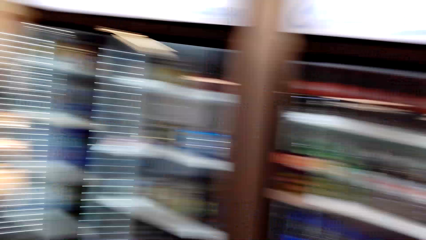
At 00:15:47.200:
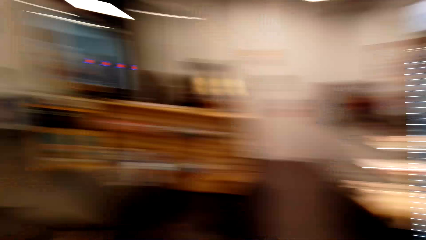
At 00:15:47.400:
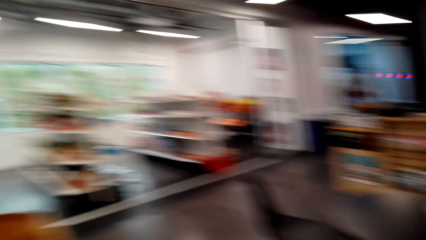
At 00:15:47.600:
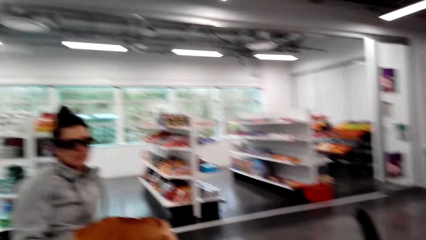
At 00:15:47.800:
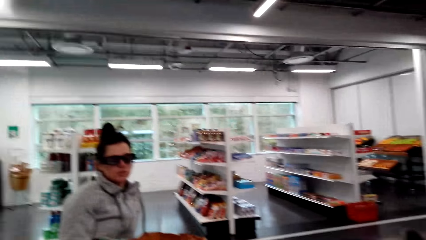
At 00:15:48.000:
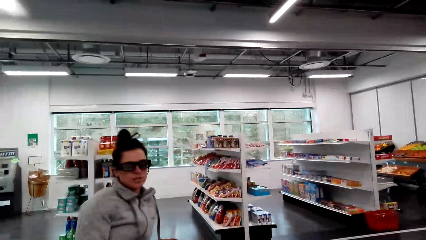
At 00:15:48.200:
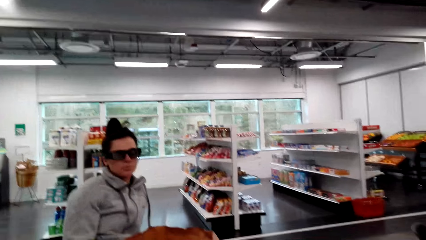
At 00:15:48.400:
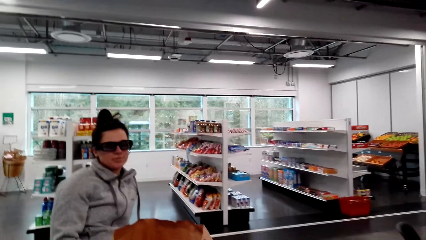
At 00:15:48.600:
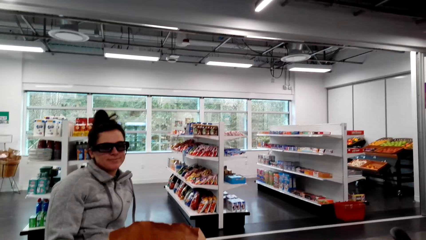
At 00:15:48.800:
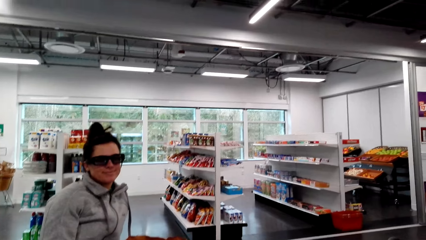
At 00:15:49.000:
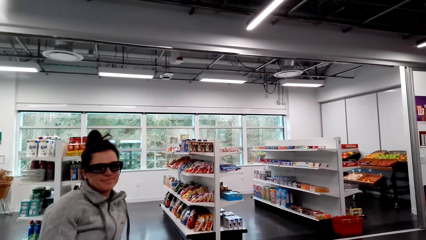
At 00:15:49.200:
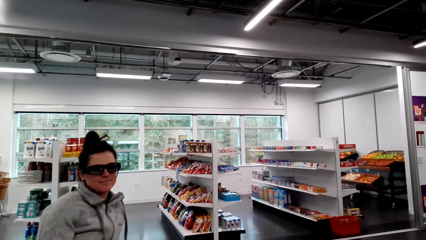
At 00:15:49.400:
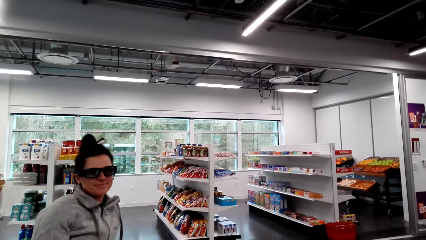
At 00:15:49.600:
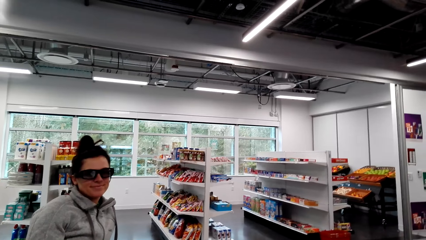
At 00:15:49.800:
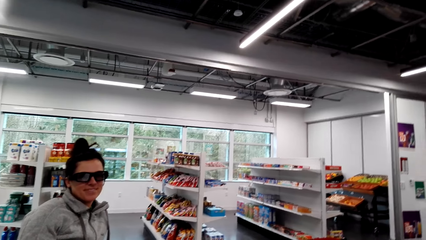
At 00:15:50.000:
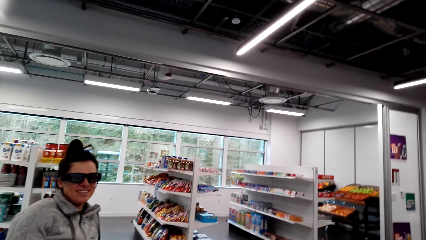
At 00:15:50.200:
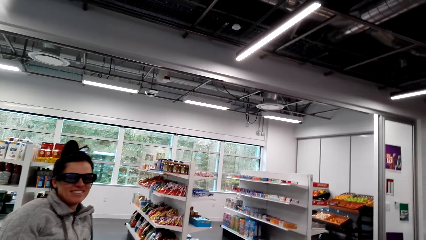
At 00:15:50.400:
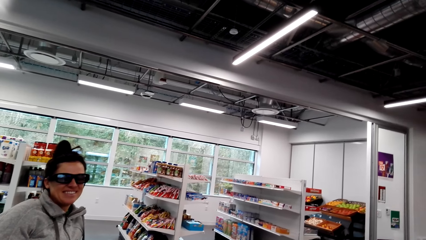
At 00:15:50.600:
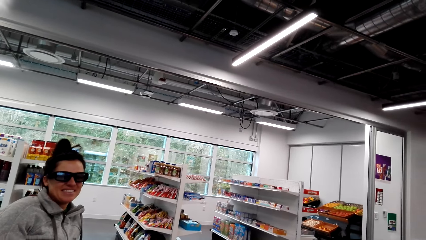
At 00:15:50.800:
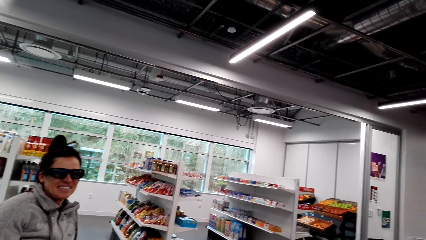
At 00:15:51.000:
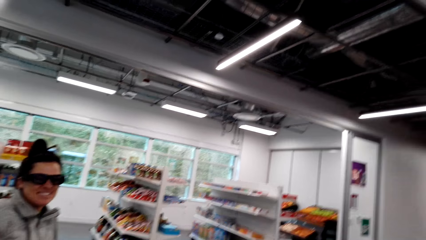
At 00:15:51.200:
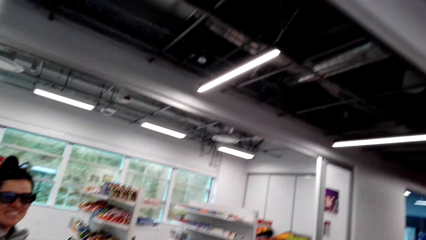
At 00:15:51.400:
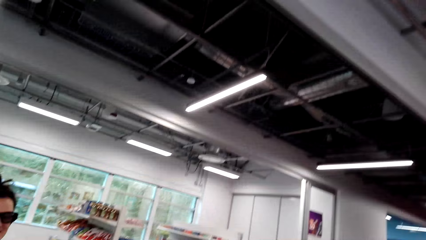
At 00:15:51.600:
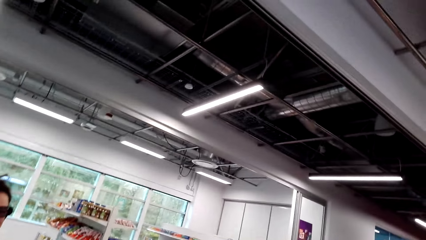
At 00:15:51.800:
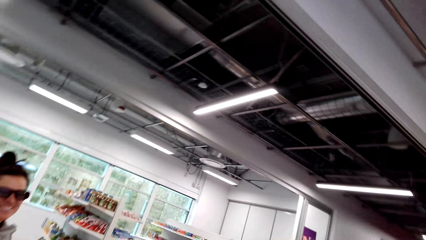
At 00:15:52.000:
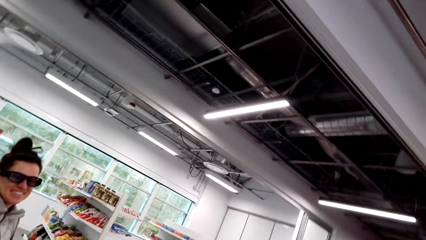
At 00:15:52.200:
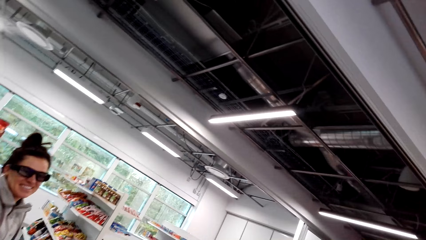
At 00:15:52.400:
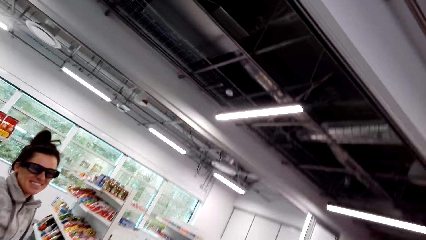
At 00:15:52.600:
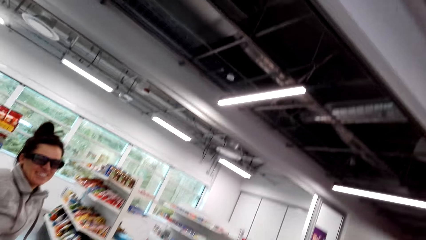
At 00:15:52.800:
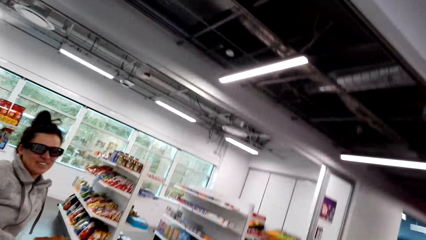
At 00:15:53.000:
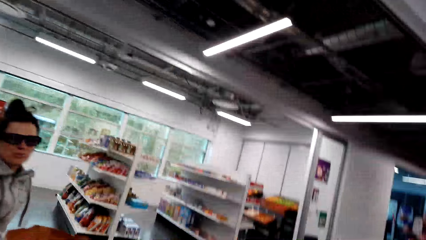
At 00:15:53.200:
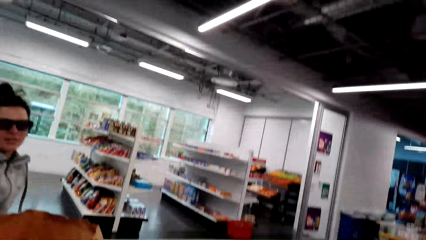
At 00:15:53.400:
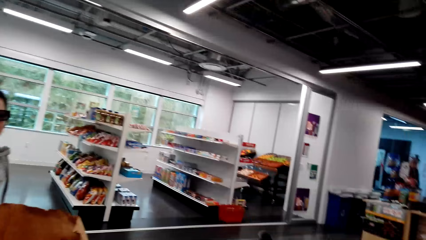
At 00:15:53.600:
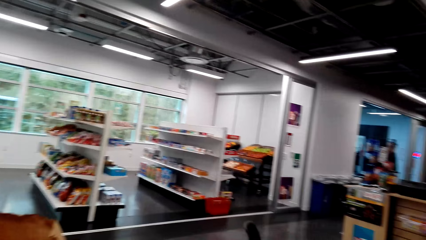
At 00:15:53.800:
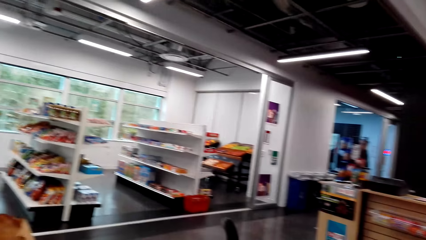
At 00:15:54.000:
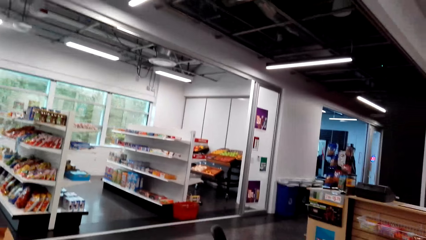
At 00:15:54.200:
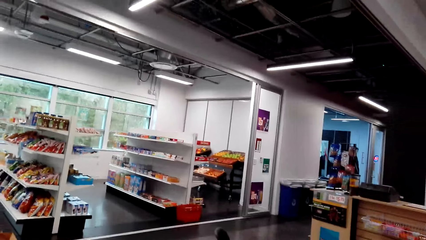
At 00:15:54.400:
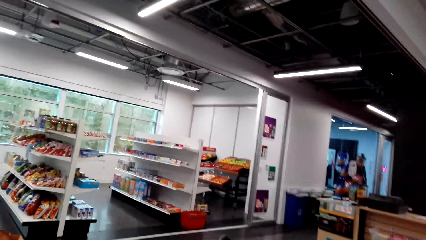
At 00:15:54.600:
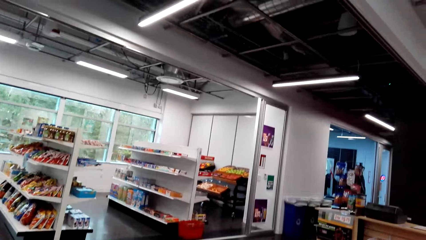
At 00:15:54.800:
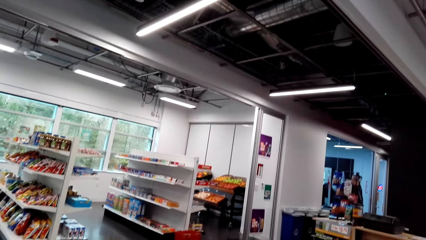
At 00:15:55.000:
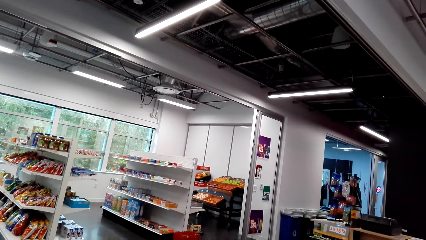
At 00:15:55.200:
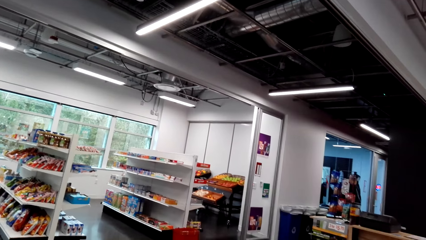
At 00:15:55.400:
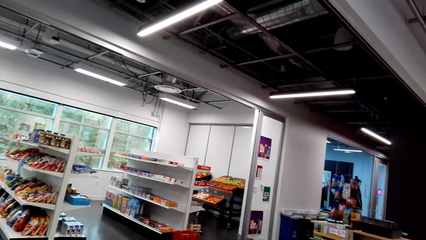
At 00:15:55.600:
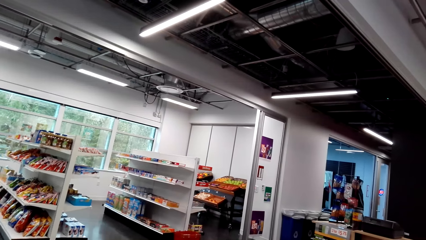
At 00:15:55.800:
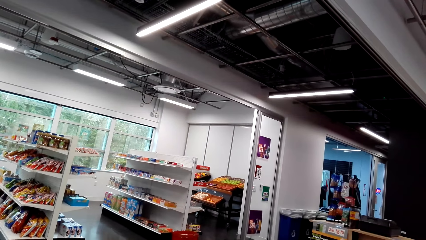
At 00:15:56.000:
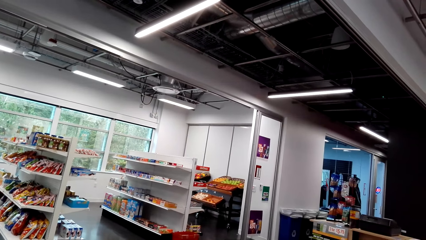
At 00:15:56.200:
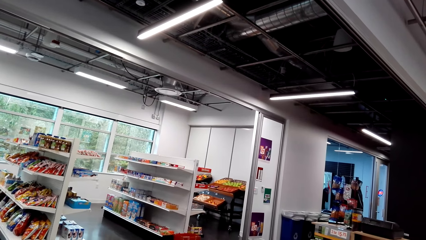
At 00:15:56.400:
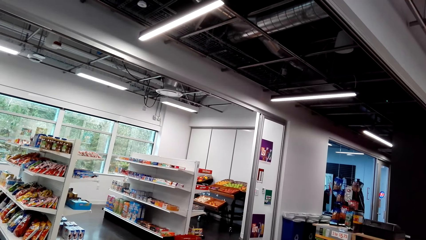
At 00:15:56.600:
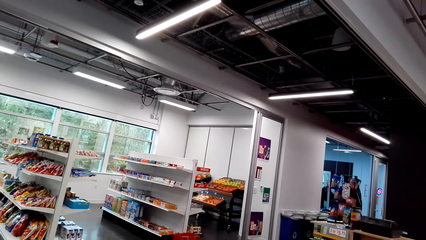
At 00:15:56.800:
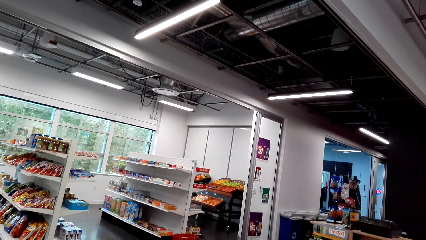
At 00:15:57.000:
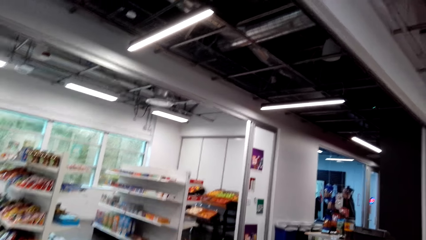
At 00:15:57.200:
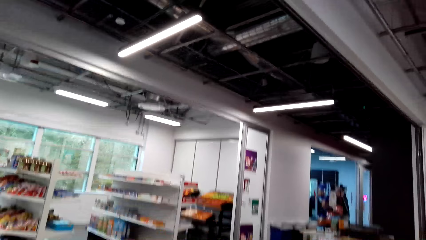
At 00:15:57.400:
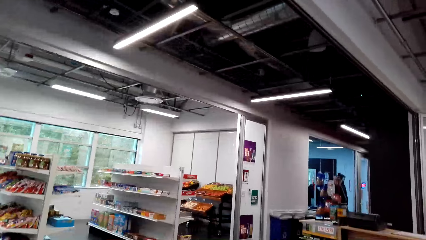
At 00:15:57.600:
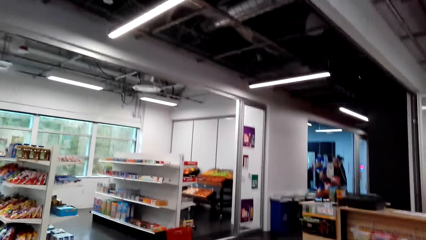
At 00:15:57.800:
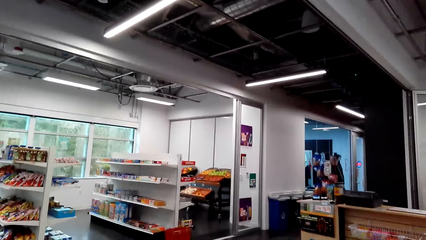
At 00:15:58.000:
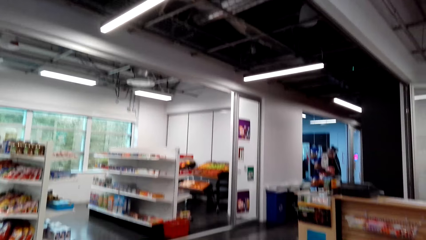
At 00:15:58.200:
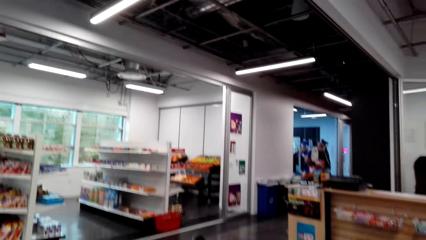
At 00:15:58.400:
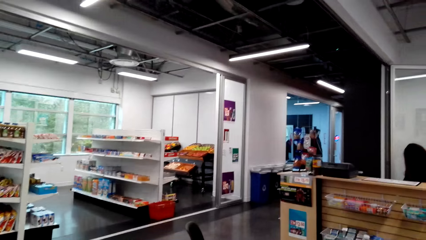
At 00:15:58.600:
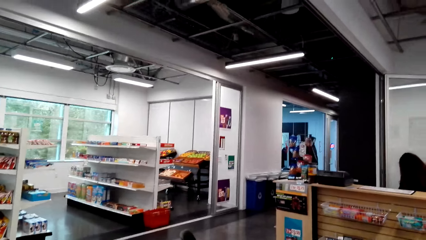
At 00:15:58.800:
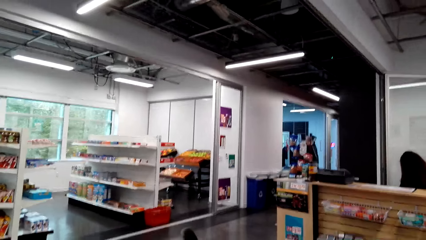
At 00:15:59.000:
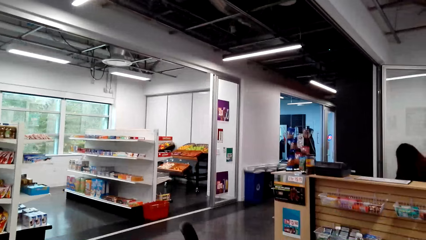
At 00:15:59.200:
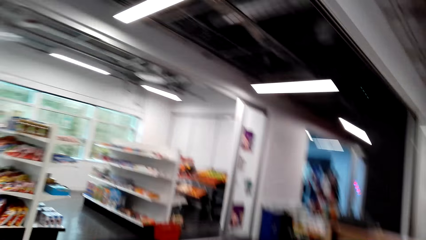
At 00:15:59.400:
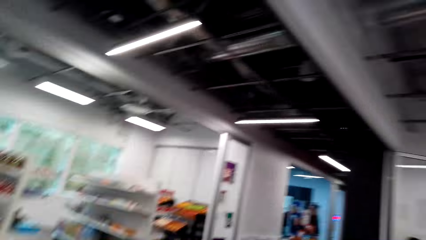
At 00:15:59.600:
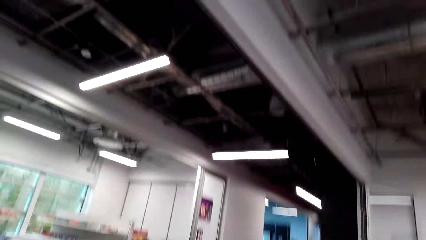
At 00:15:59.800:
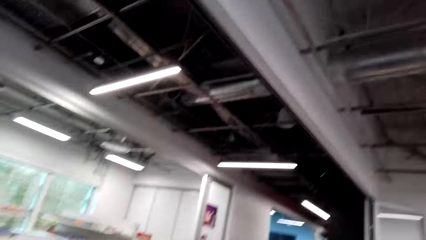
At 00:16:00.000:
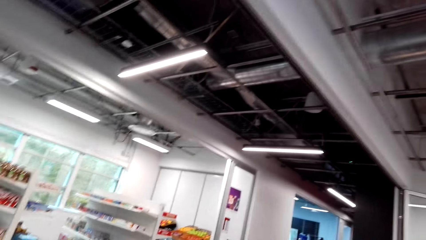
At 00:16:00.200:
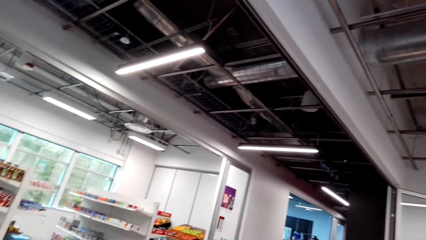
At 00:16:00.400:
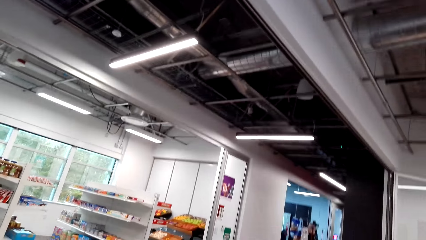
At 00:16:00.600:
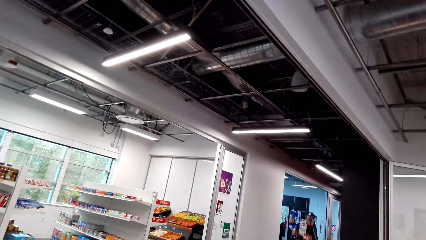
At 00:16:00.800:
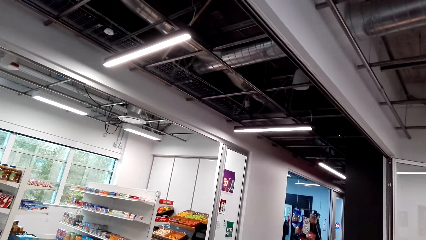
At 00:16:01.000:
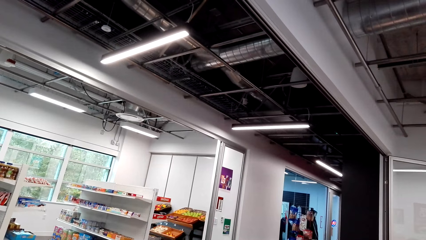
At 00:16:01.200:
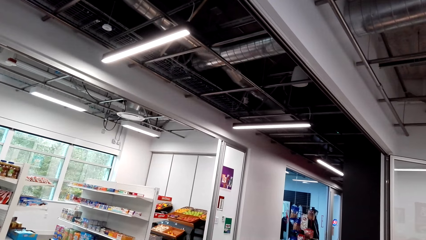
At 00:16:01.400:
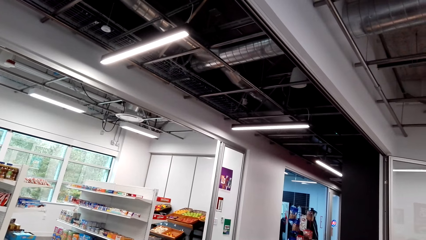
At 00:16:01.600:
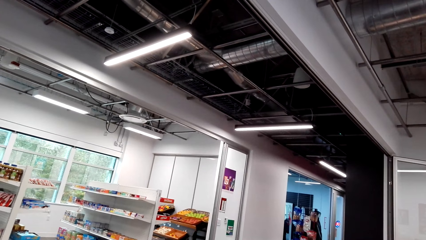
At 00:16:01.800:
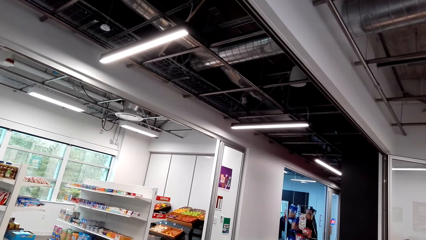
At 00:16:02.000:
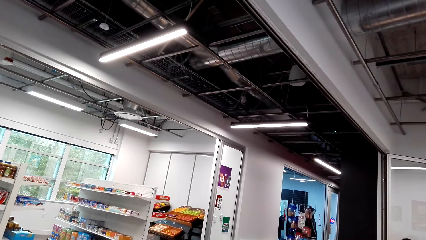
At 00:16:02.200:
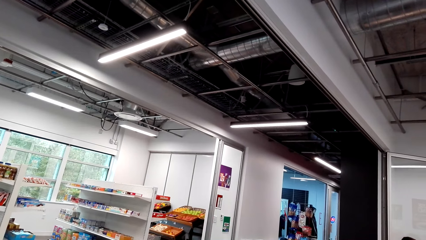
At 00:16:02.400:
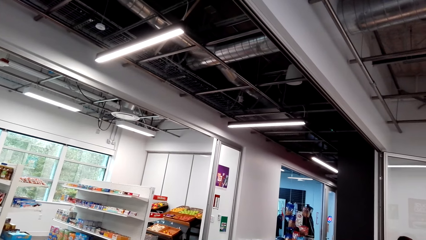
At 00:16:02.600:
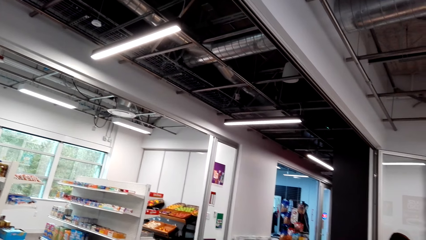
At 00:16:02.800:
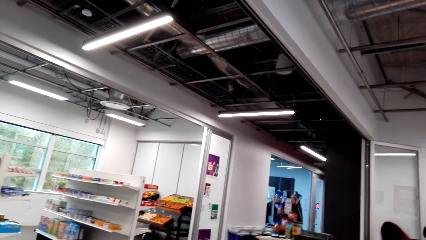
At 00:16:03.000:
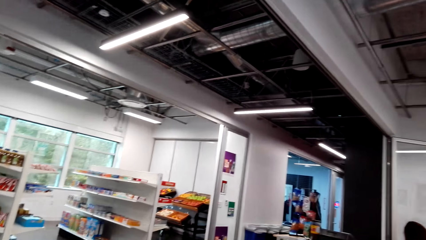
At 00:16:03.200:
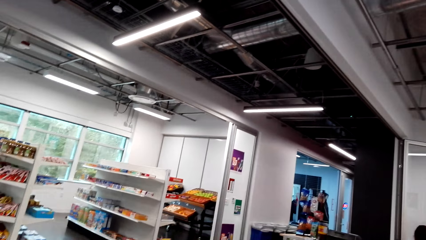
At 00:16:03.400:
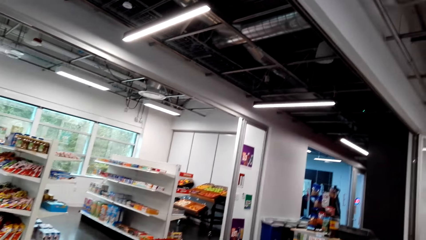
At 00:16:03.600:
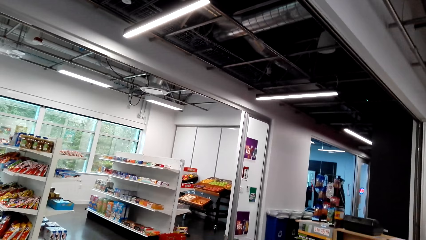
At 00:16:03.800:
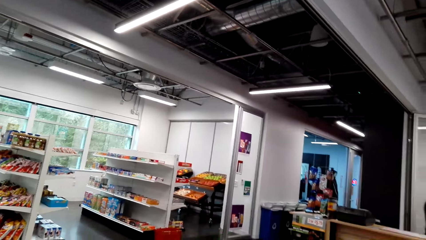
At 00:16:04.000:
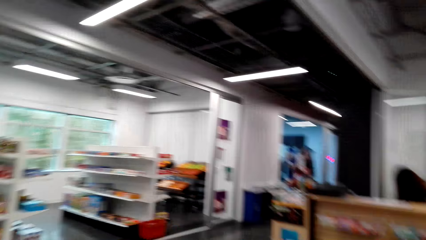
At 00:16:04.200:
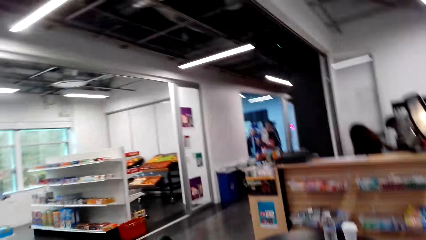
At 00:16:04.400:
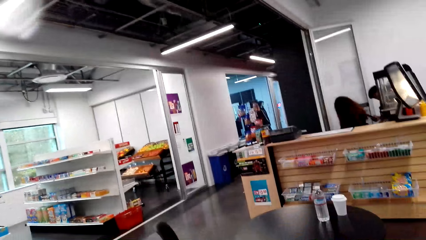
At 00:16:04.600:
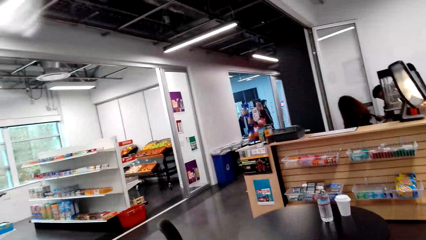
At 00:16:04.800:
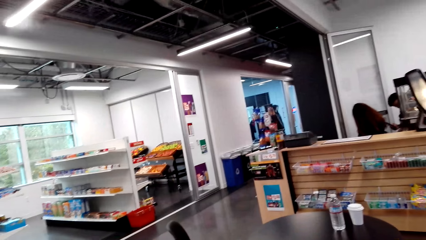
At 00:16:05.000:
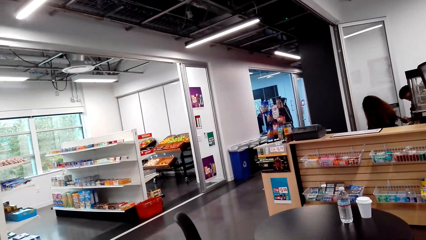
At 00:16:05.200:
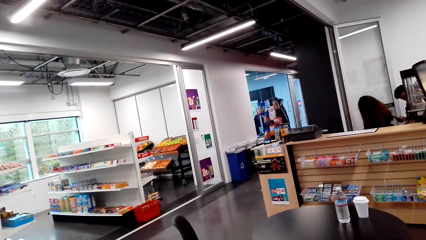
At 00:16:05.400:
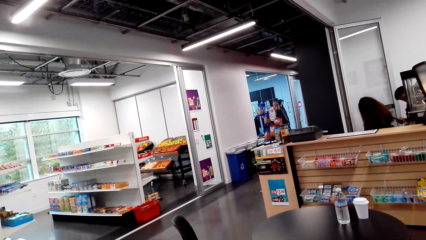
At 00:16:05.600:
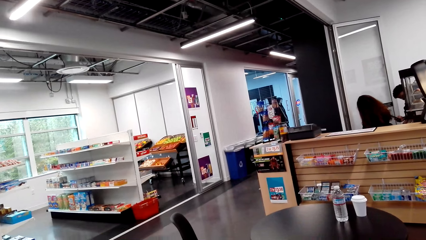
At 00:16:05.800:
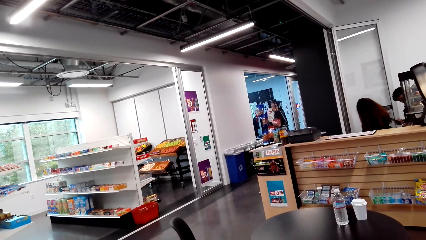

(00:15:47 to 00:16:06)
The camera wearer looks at a woman. They dialogue with the woman. They look around the supermarket.
